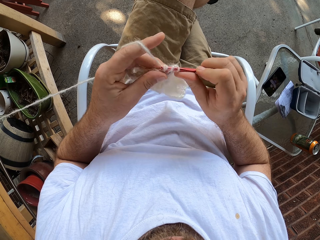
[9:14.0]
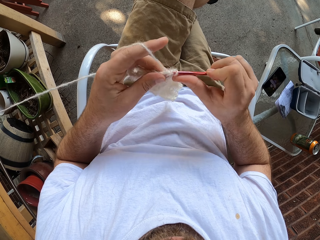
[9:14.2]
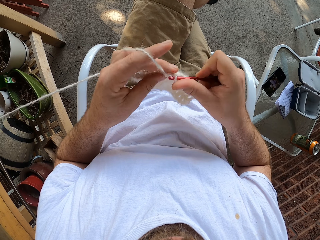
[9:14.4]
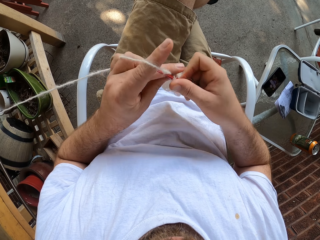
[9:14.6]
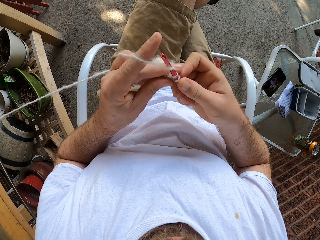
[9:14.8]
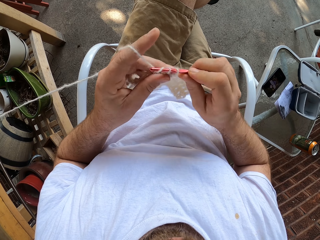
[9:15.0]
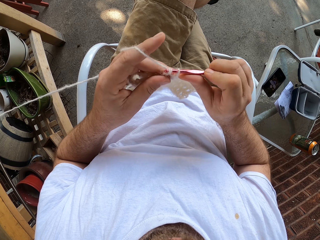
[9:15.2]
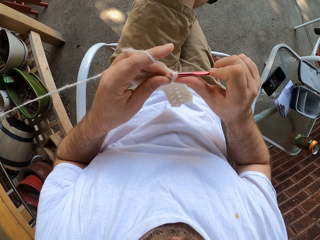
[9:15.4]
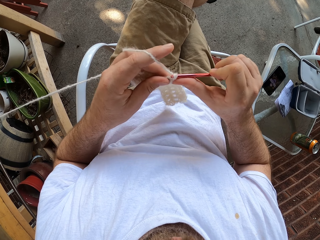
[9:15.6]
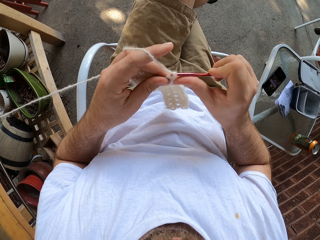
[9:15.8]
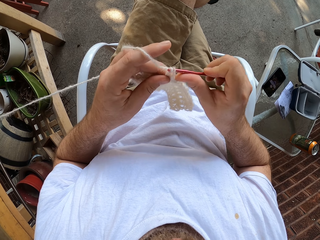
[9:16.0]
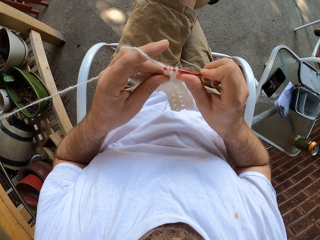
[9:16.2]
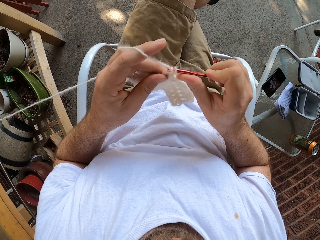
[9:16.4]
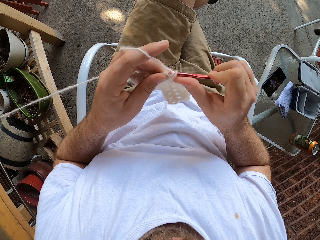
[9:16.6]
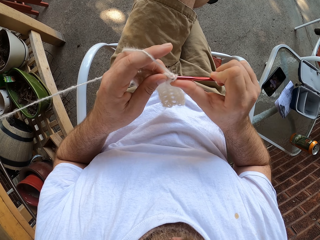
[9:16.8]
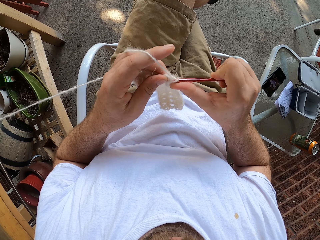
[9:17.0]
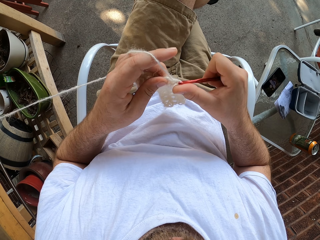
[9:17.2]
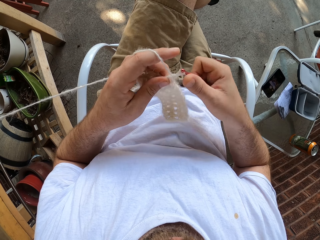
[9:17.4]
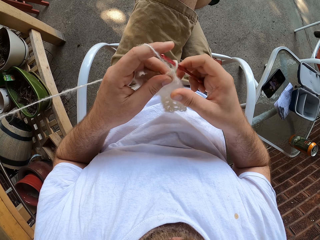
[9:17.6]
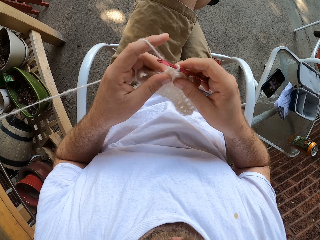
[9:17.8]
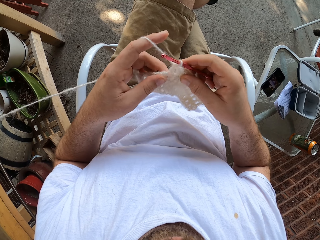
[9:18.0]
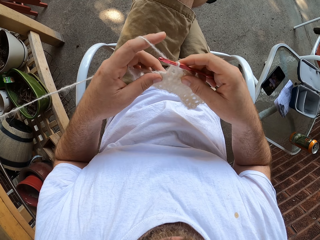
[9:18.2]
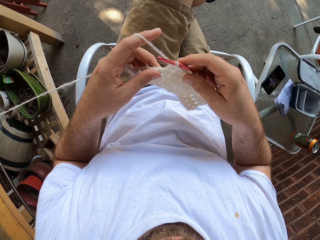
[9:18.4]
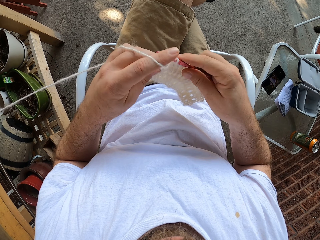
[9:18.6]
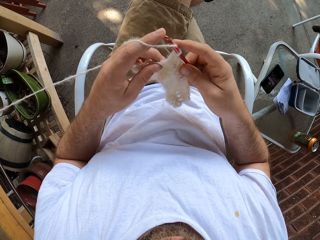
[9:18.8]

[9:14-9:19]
The camera wearer knits a fabric with a crochet needle. They hold the fabric with both hands.

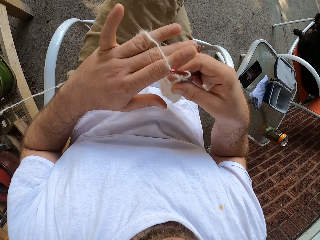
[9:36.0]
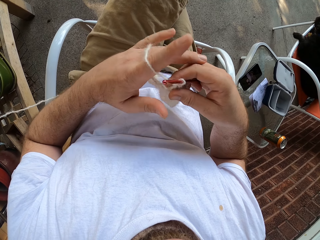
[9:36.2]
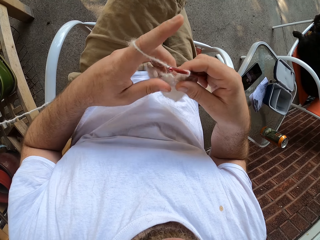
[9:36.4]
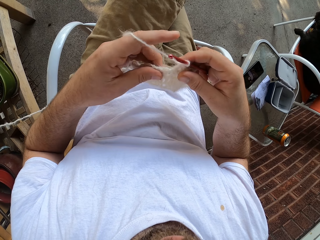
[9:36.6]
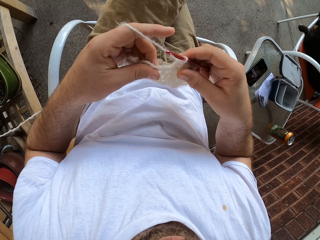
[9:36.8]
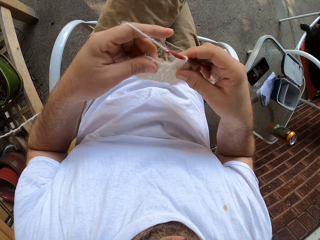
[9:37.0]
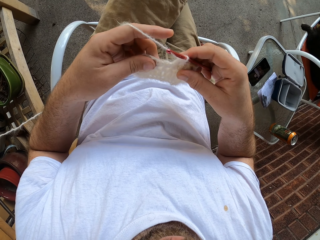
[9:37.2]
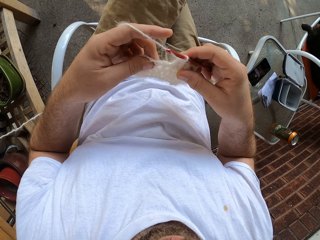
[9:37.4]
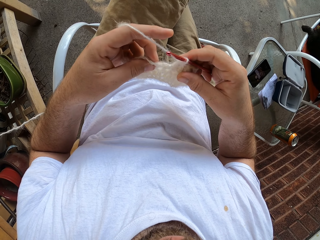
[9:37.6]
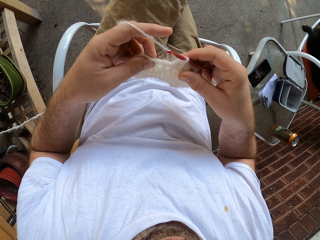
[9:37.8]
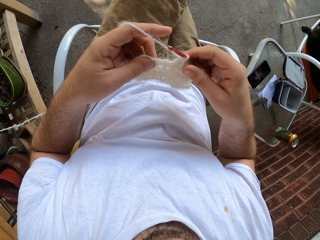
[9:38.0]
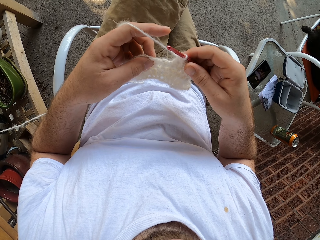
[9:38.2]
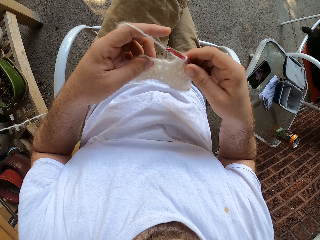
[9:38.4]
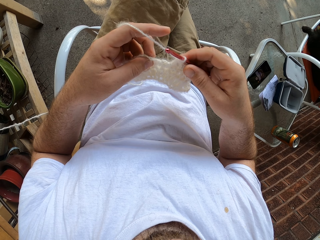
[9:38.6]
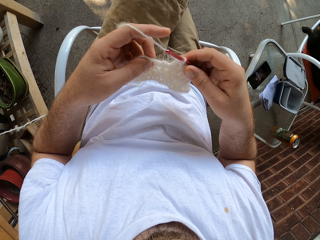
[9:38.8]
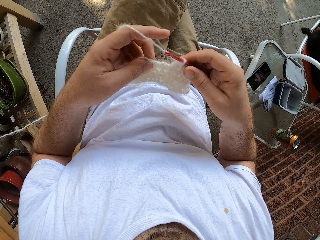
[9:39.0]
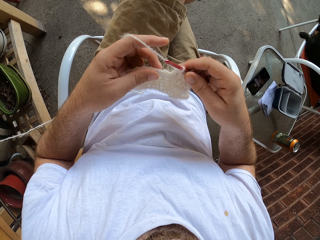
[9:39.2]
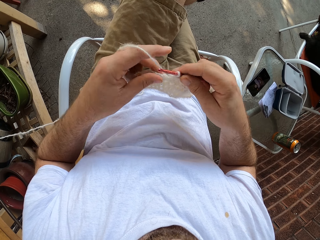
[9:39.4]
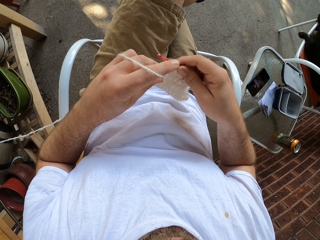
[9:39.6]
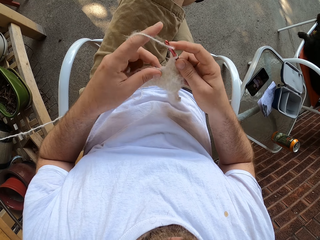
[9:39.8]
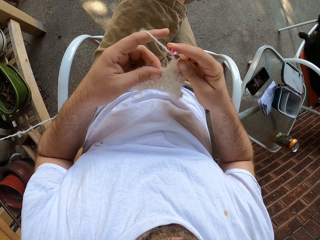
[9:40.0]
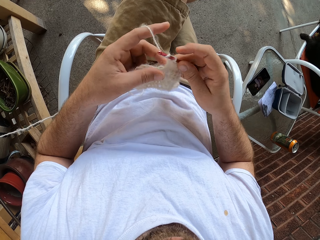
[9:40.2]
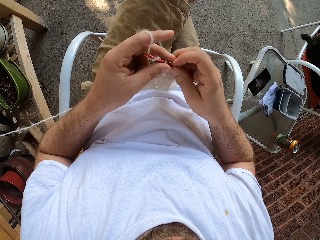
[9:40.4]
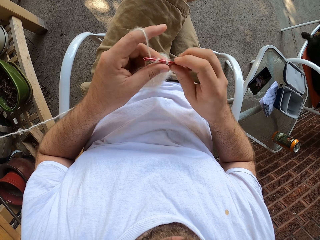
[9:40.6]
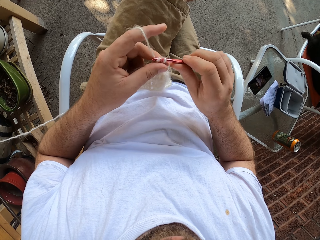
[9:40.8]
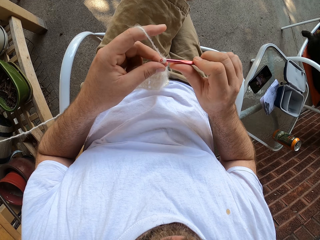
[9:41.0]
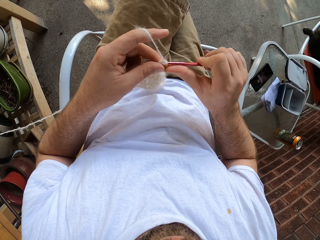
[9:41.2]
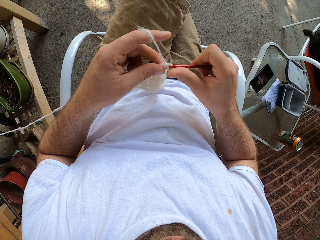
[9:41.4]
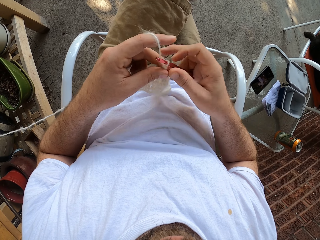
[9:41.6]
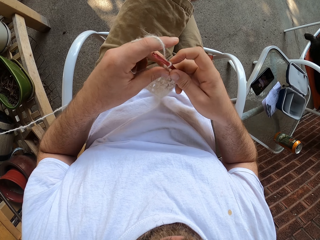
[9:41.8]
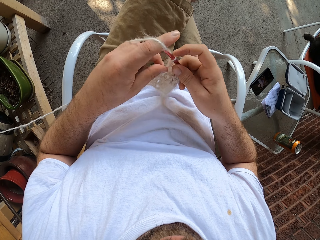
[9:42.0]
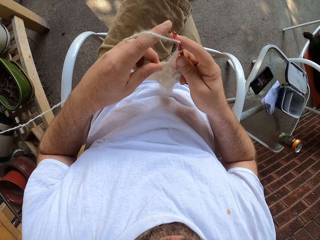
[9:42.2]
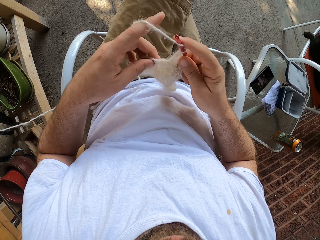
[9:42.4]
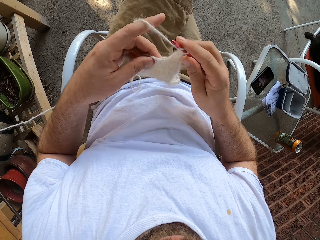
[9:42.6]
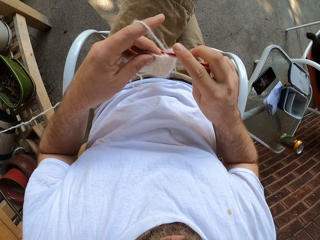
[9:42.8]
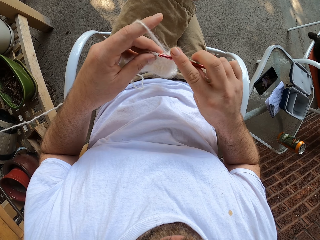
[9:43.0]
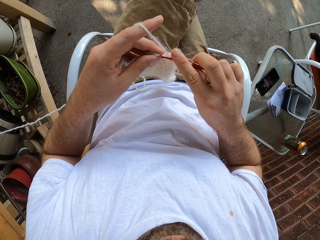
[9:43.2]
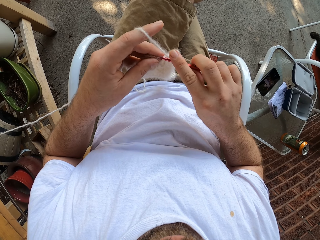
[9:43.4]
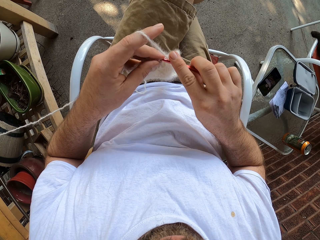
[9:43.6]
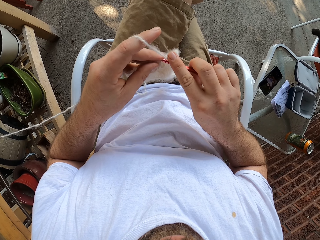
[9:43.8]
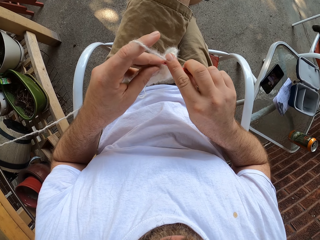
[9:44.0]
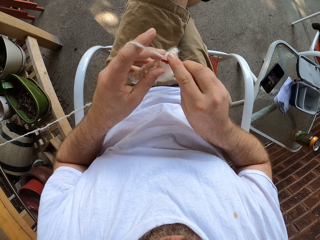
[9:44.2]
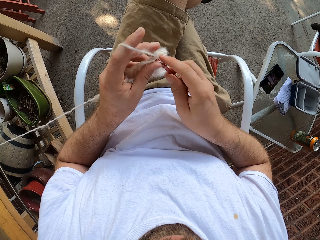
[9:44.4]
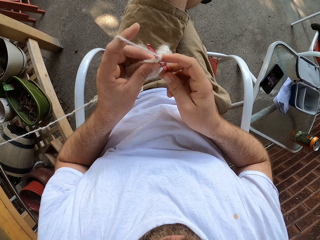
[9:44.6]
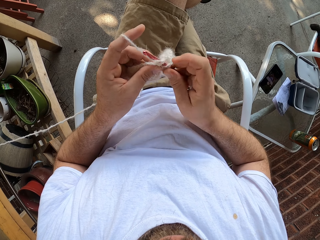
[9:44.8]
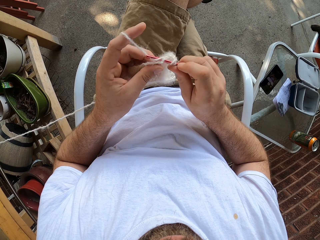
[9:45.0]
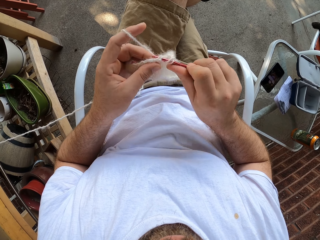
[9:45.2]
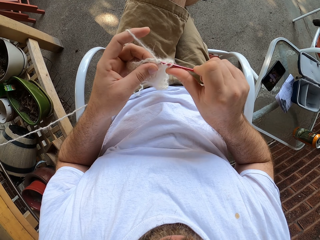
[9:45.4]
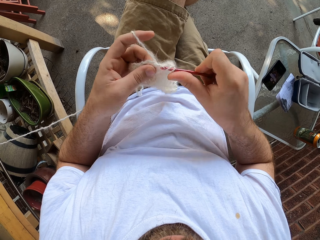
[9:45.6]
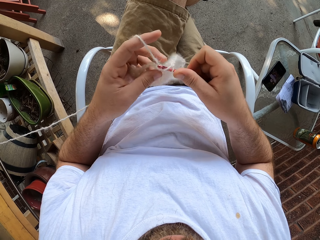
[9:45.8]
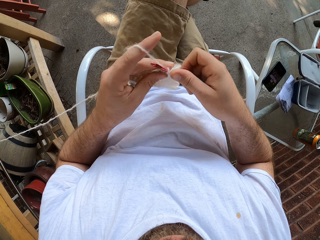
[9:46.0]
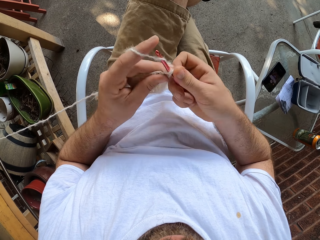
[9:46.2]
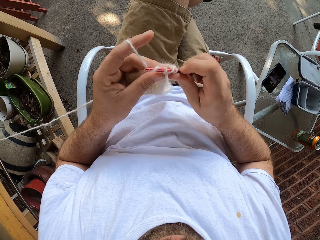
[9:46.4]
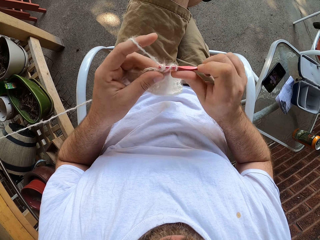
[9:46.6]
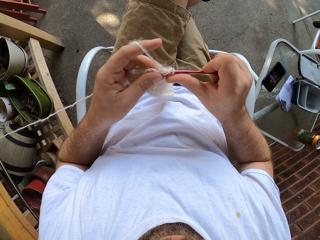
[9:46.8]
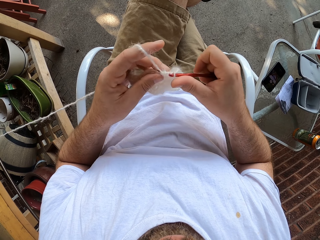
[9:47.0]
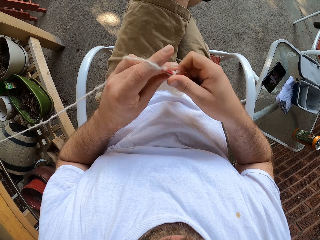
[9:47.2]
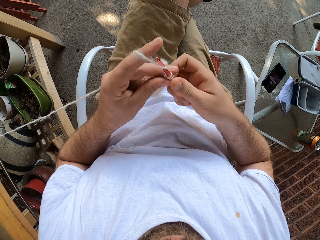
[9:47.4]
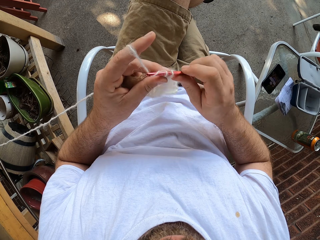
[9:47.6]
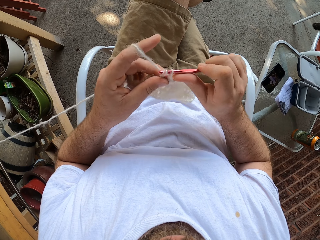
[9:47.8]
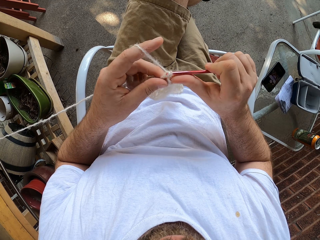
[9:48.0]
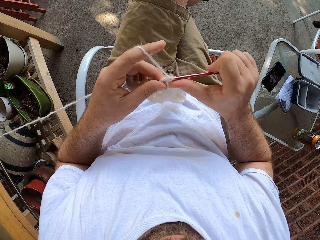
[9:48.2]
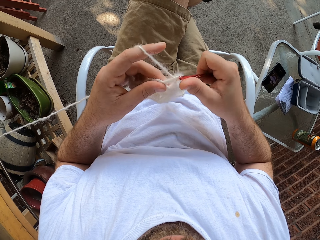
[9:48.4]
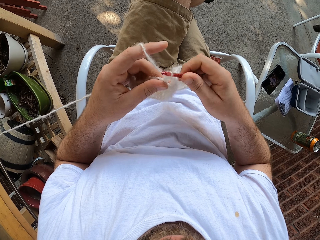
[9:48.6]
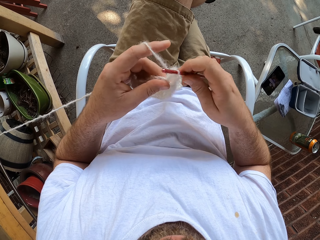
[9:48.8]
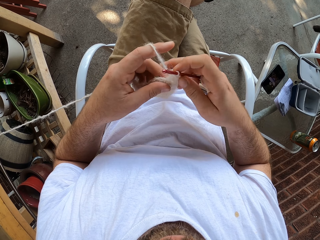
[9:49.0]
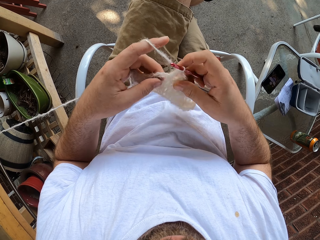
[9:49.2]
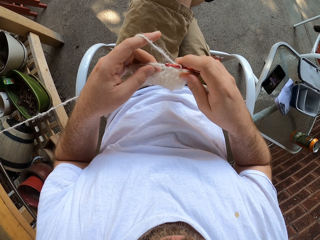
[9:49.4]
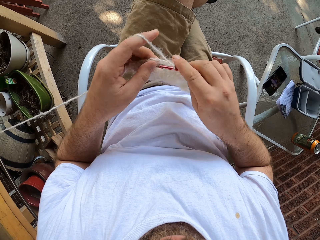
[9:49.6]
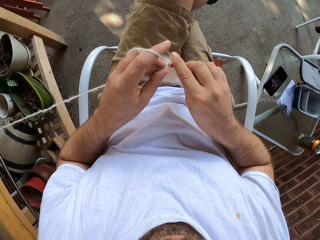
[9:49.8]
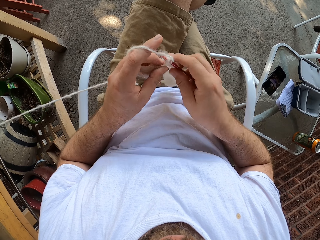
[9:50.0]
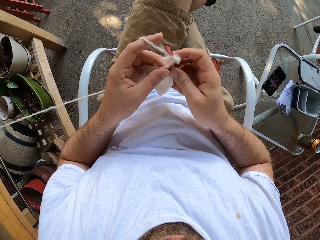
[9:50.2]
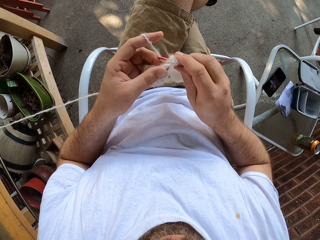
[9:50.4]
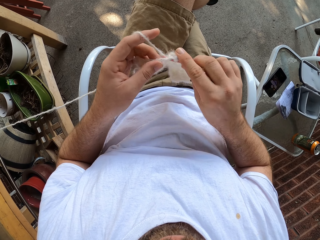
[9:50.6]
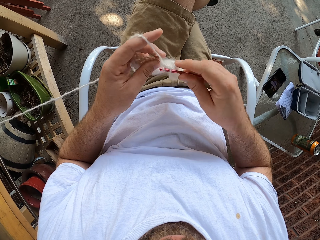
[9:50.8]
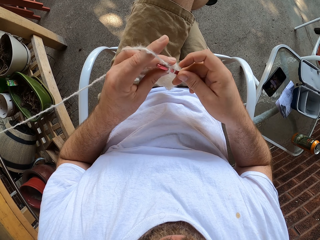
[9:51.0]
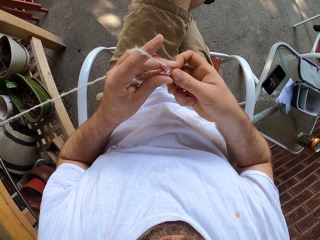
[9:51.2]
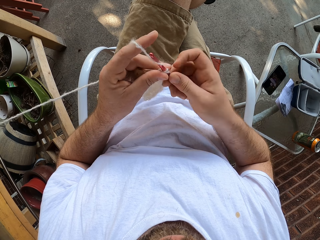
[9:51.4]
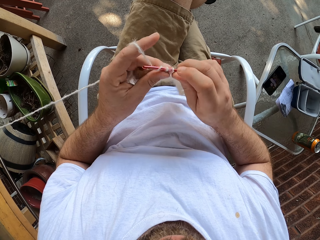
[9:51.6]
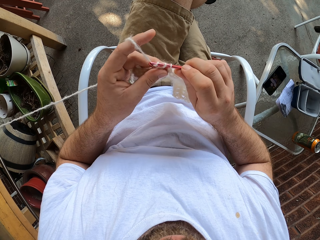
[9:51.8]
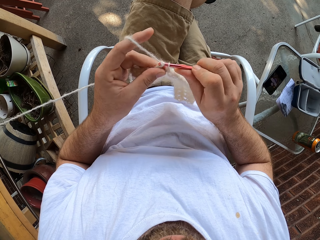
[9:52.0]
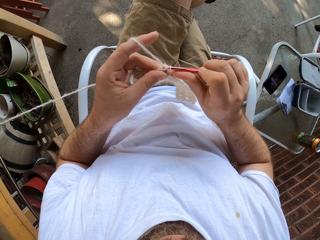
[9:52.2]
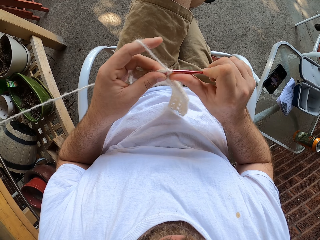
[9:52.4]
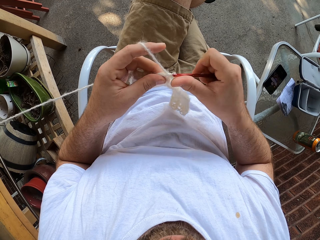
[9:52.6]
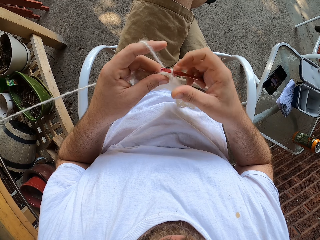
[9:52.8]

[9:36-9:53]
The camera wearer pulls his hand off the fabric. He holds the fabric. He knits the yarn with the knitting needle or crochet needle in his right hand. He rolls a thread on the crochet needle. He holds the fabric. He rolls the thread on the crochet needle. He knits the fabric with the crochet needle. He rolls the thread on the crochet needle. He knits the fabric with the crochet needle. He rolls the thread on the crochet needle. He knits the fabric with the crochet needle. He rolls the thread on the crochet needle. He knits the fabric with the crochet needle. He holds the fabric with both hands. He knits the fabric with the crochet needle. He rolls the thread on the crochet needle. He knits the fabric with the crochet needle.
